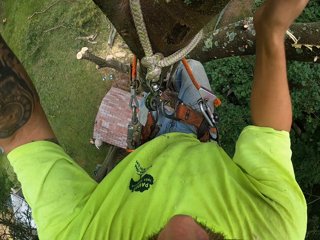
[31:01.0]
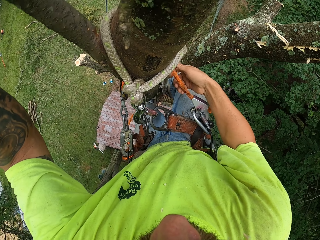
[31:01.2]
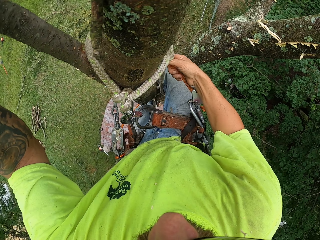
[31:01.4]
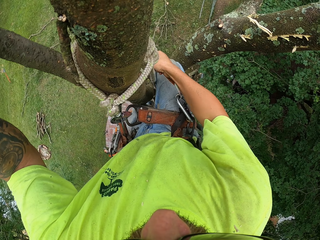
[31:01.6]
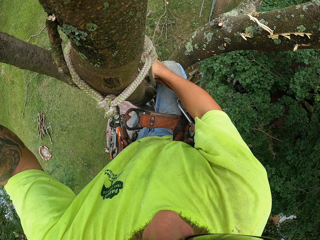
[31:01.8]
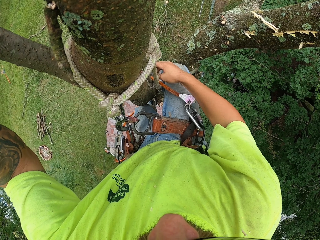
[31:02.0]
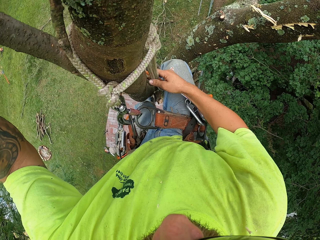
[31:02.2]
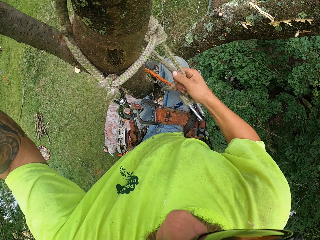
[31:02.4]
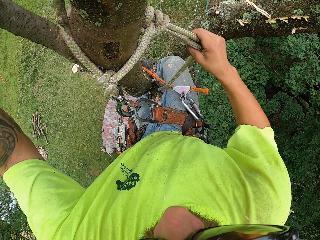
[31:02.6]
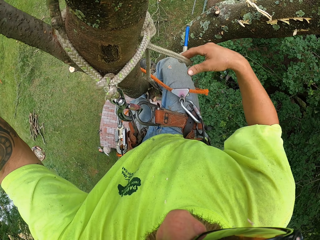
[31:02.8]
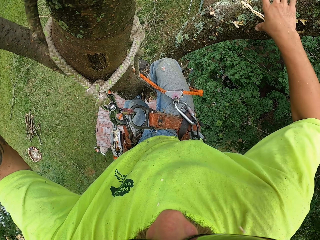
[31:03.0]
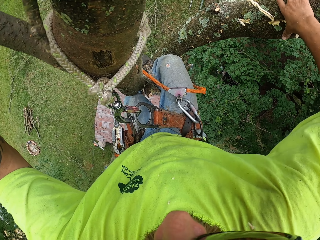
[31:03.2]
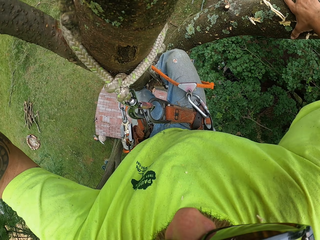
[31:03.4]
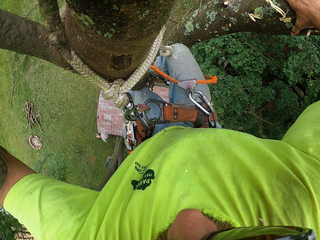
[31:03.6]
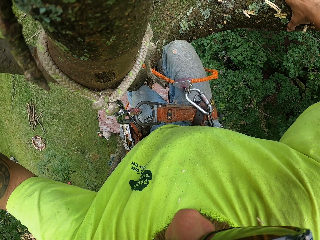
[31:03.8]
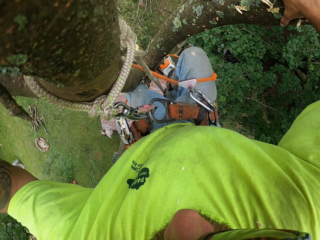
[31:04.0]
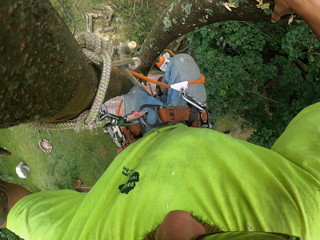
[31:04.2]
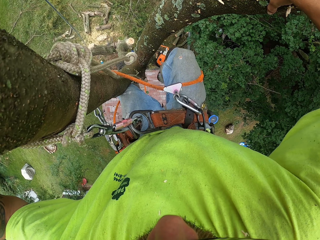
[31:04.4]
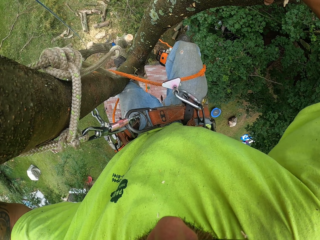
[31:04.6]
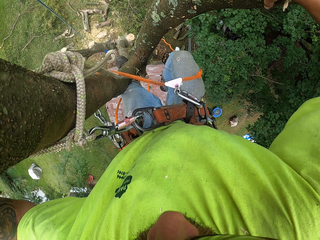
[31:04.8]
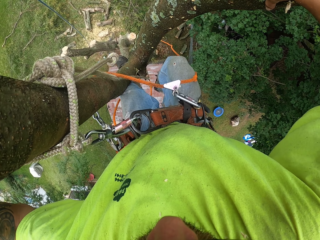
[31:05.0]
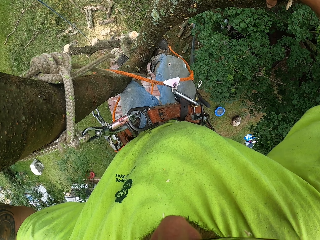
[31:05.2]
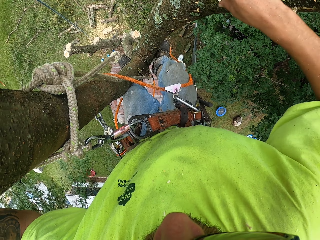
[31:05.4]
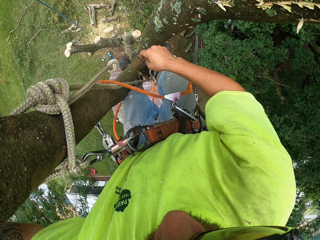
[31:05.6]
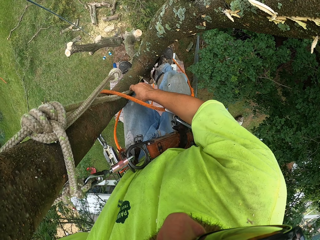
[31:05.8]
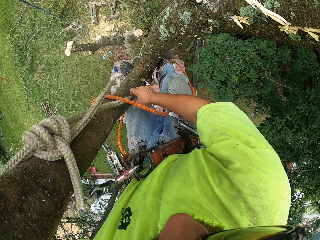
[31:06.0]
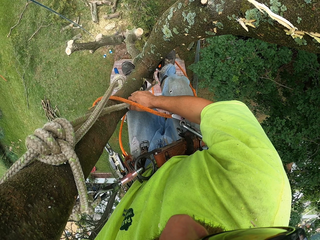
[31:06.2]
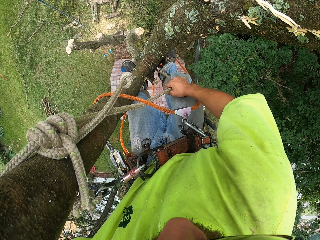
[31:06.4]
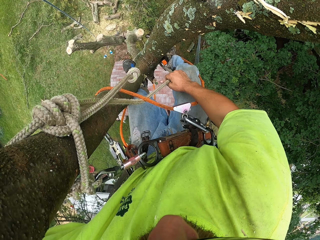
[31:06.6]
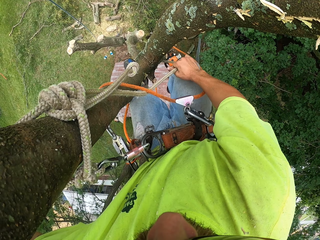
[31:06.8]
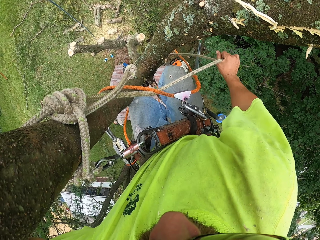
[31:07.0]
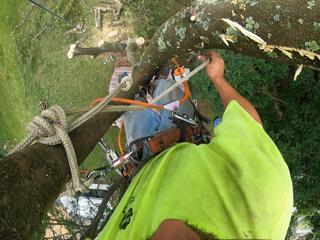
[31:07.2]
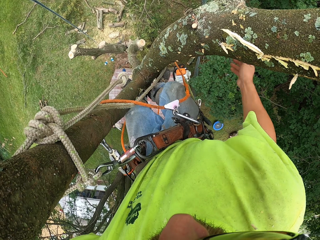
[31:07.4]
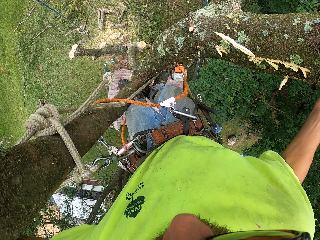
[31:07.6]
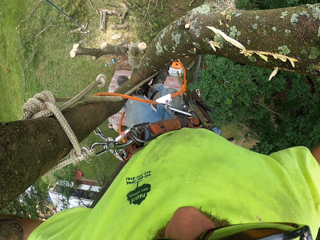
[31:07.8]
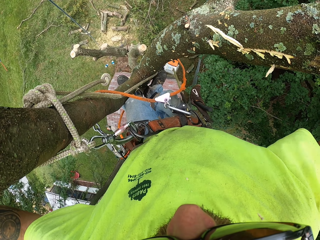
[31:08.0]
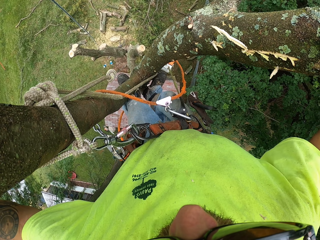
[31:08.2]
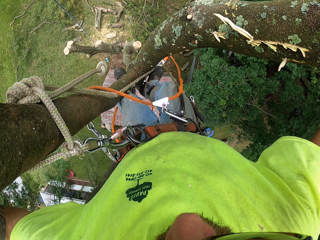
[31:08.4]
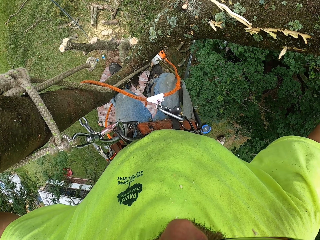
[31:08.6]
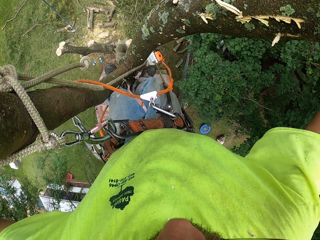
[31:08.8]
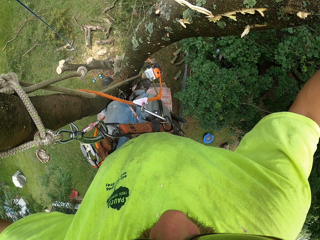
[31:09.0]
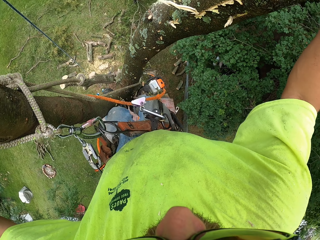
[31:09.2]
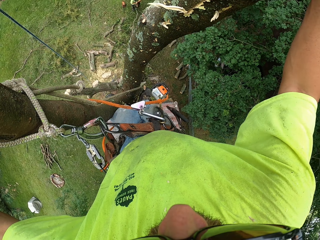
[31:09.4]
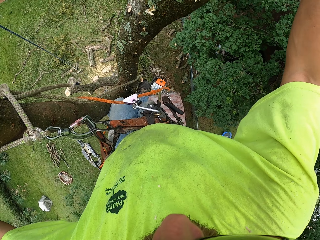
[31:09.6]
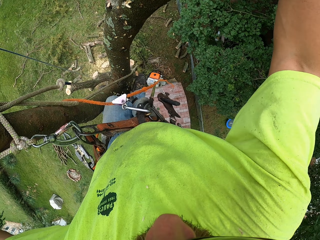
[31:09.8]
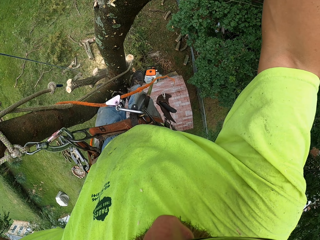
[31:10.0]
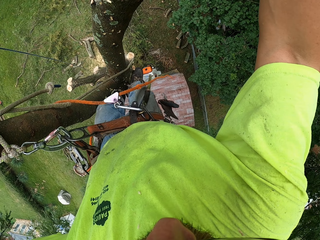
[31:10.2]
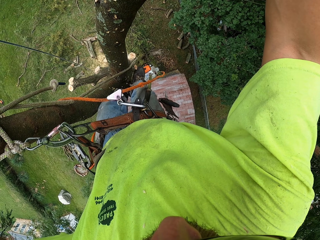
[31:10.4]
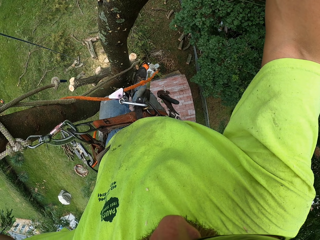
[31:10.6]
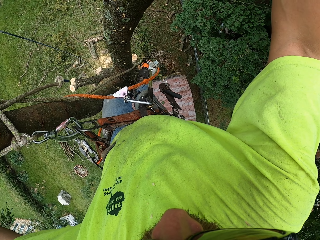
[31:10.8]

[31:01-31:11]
The camera wearer adjusts the flip line with his right hand. He tries to go down the tree.

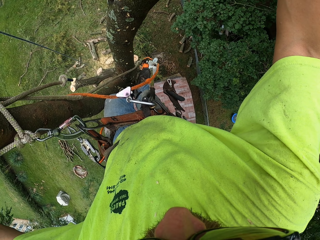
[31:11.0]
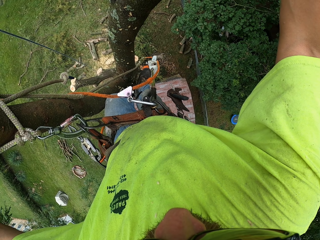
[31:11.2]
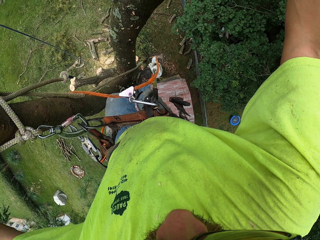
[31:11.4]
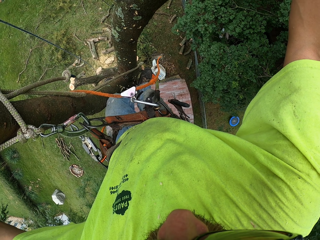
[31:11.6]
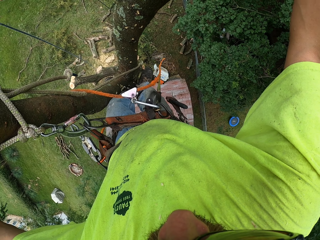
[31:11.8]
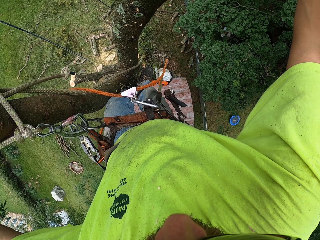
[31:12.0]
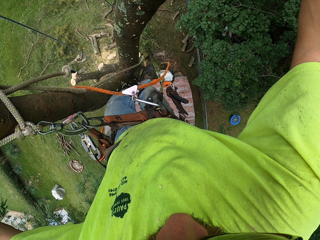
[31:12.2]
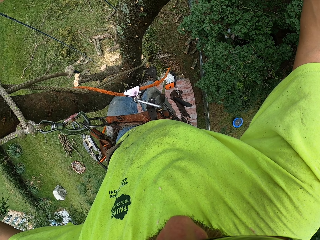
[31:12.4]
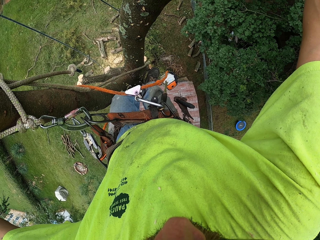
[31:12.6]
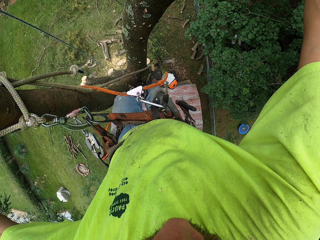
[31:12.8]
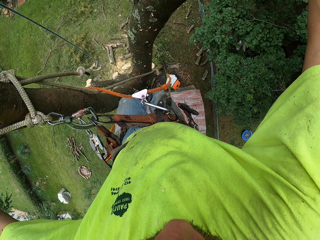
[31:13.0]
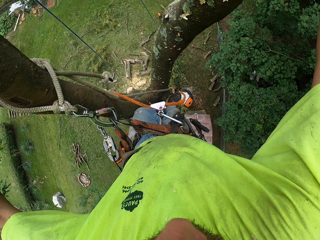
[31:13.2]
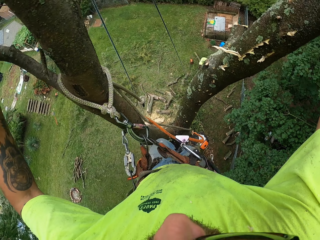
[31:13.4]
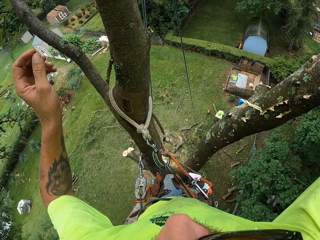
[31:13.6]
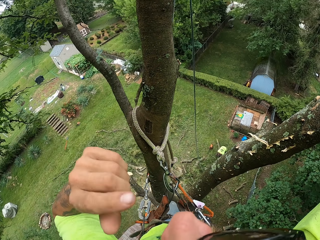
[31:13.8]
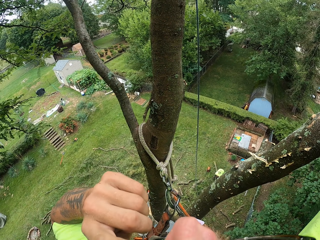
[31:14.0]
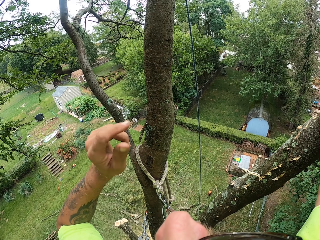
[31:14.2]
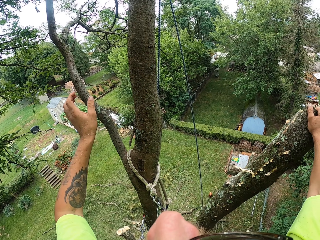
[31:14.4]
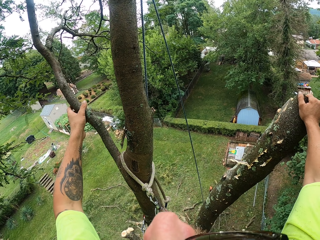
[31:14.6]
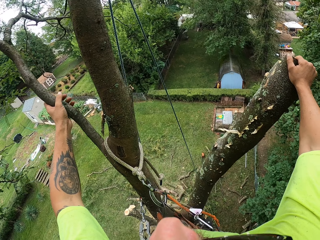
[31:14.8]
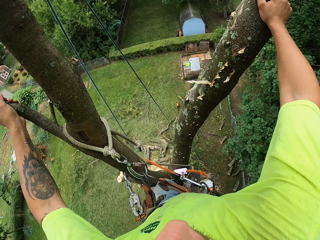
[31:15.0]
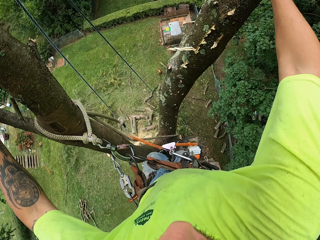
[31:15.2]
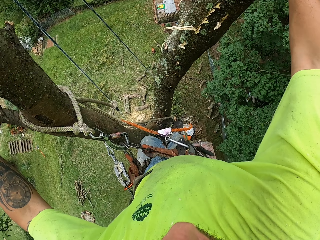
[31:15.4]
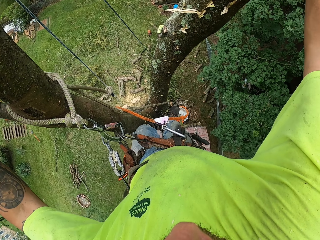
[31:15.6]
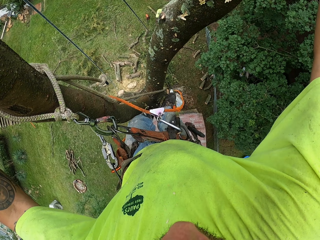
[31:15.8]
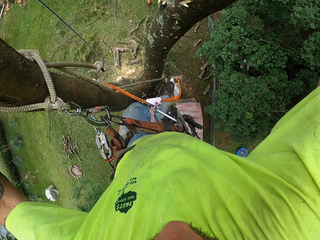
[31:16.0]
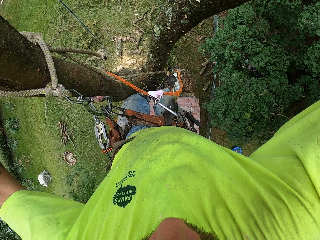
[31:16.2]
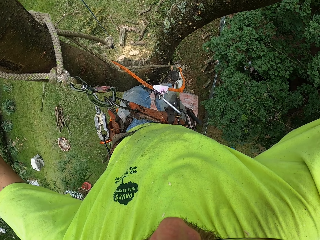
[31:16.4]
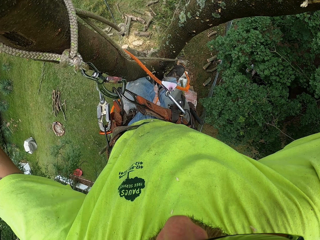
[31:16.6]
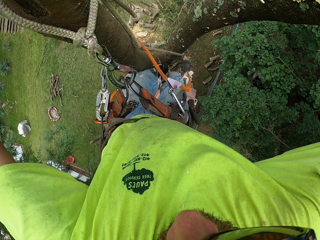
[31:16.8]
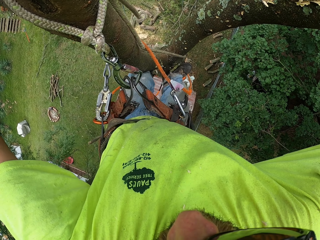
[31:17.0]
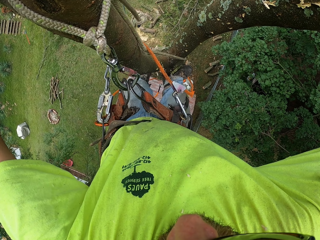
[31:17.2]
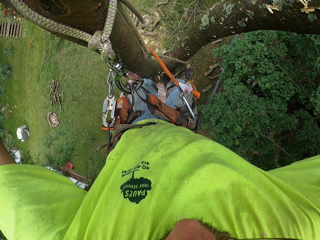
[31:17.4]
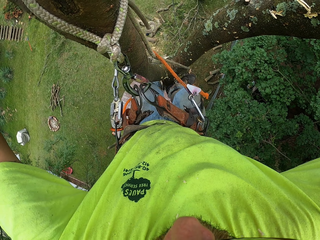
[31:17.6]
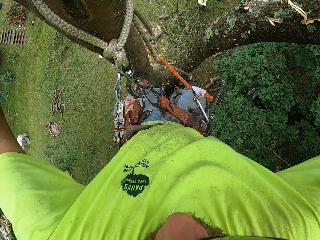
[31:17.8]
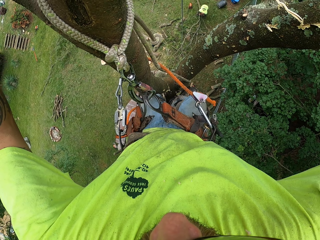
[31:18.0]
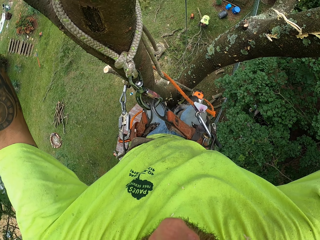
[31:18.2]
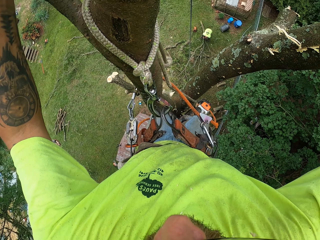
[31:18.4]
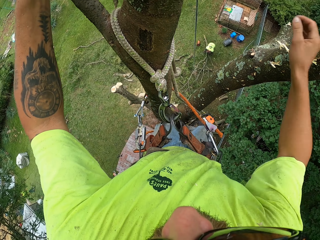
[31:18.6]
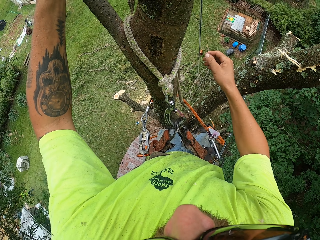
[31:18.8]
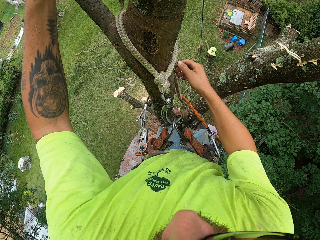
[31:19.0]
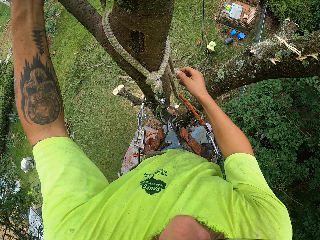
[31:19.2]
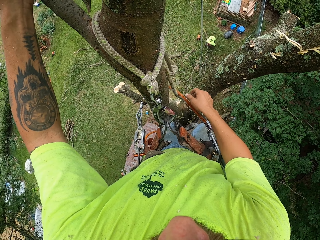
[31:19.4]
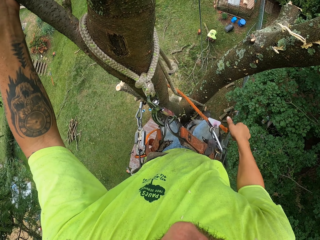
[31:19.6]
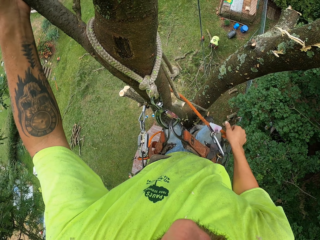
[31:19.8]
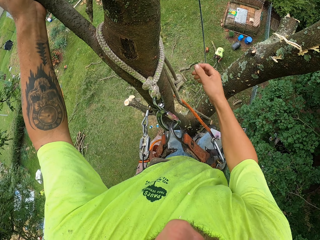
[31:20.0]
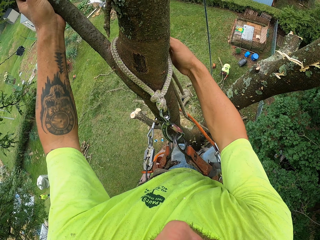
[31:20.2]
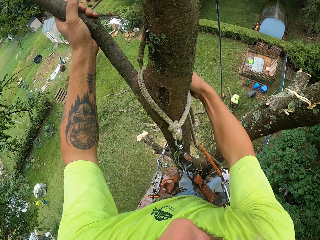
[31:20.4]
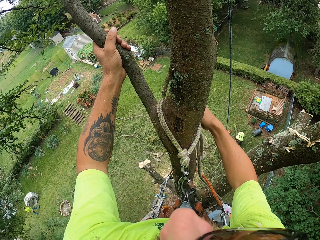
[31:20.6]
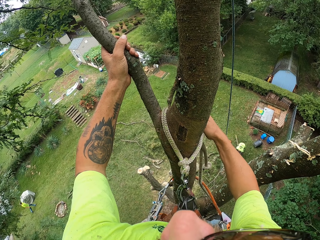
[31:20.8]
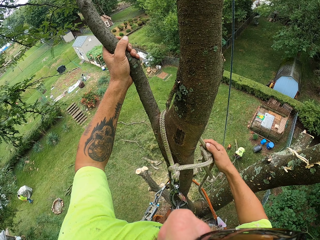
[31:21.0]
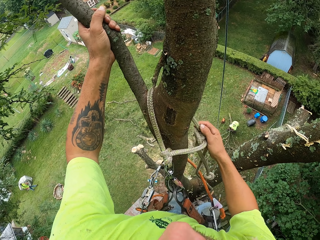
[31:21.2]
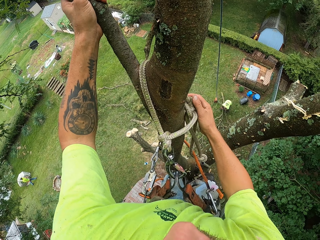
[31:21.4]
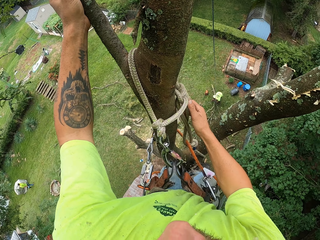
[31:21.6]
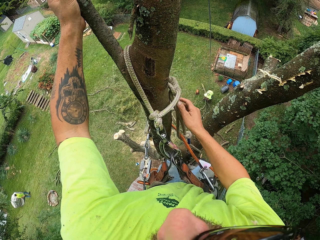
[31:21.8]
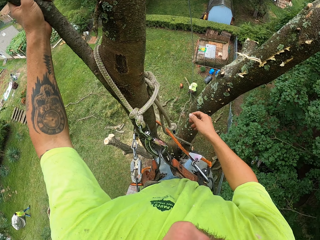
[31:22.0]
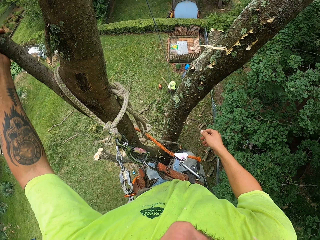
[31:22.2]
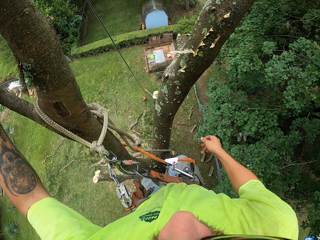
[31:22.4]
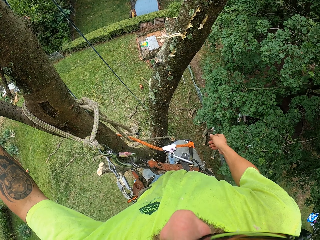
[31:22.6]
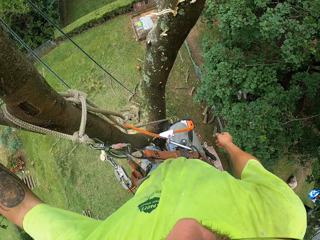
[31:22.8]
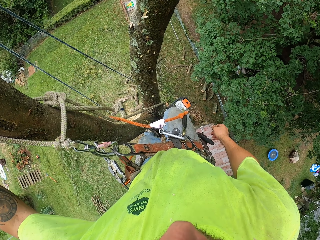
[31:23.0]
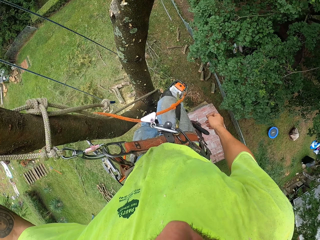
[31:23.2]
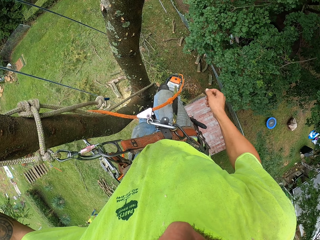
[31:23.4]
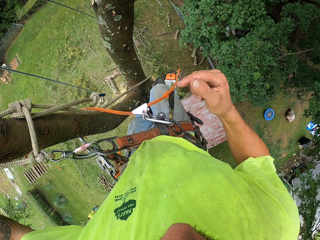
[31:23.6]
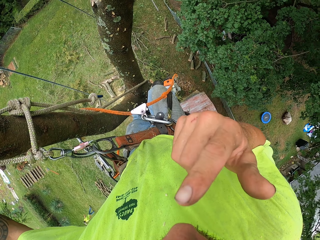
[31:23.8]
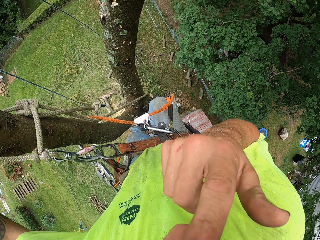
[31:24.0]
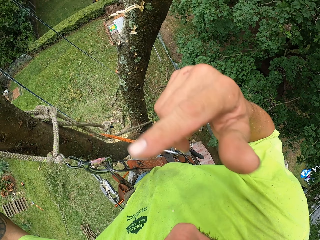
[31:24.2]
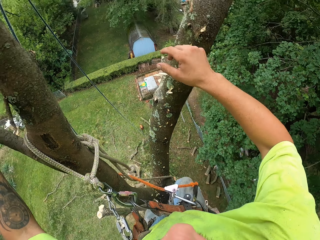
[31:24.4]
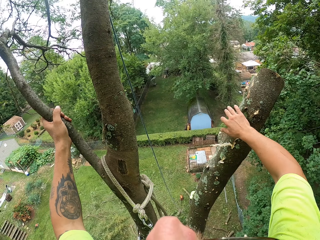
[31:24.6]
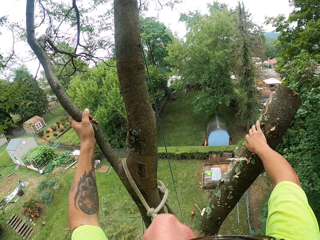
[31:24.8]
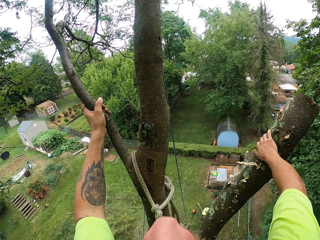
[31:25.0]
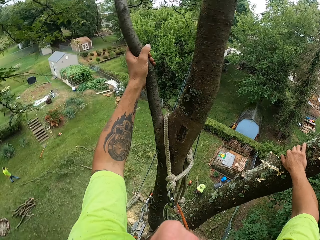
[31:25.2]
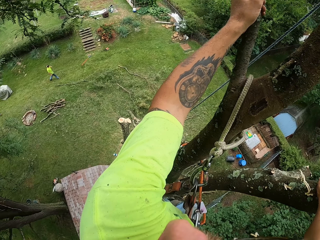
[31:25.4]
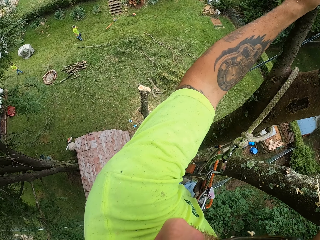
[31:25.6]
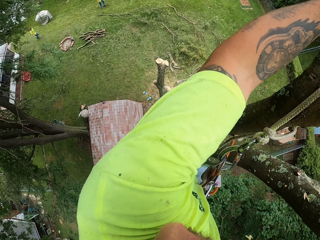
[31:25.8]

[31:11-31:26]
The camera wearer holds the tree repeatedly.
